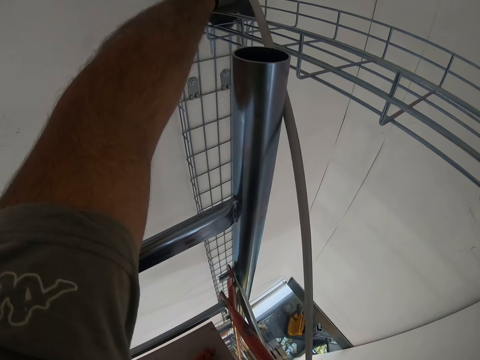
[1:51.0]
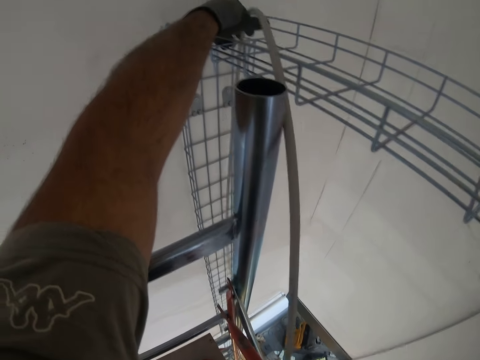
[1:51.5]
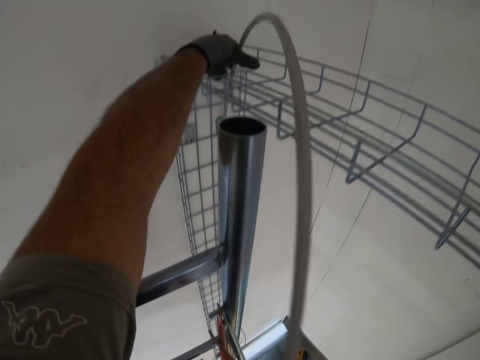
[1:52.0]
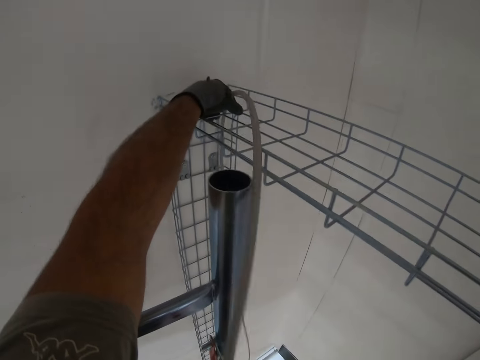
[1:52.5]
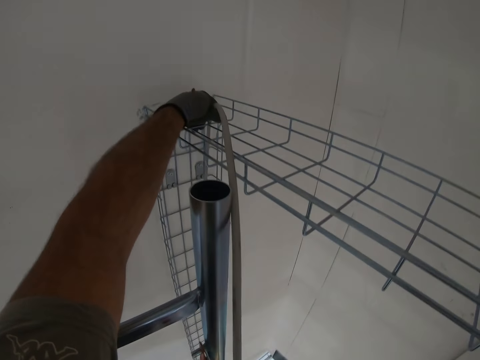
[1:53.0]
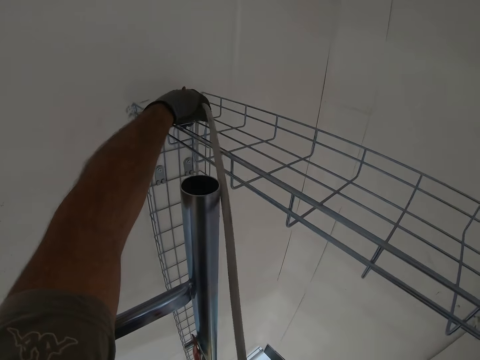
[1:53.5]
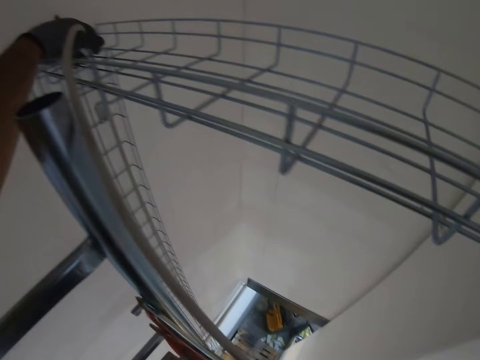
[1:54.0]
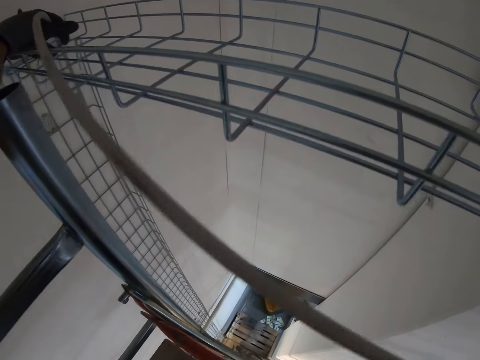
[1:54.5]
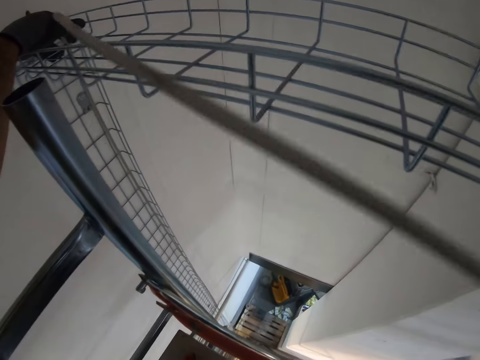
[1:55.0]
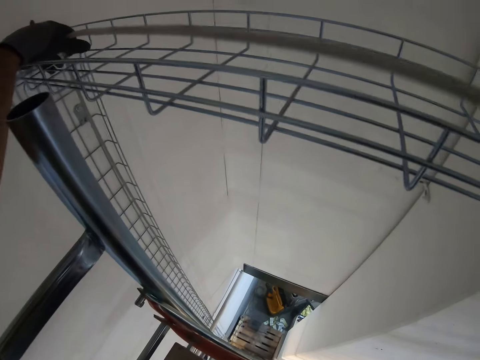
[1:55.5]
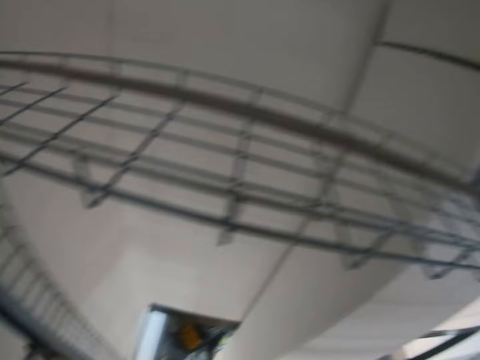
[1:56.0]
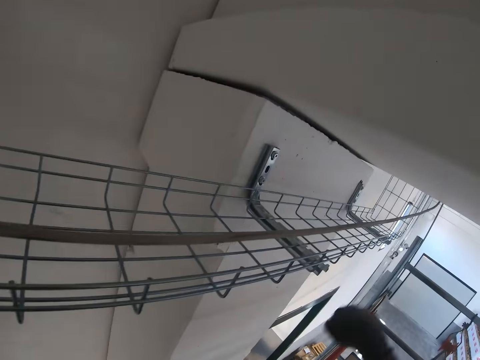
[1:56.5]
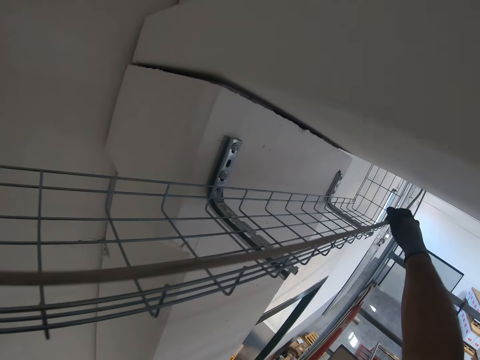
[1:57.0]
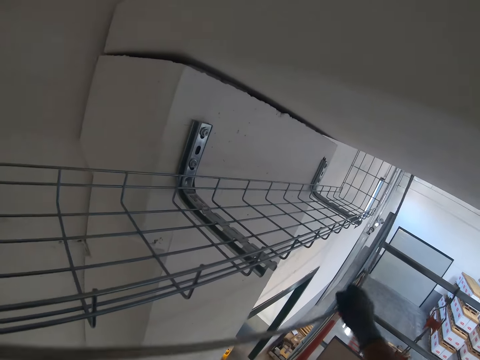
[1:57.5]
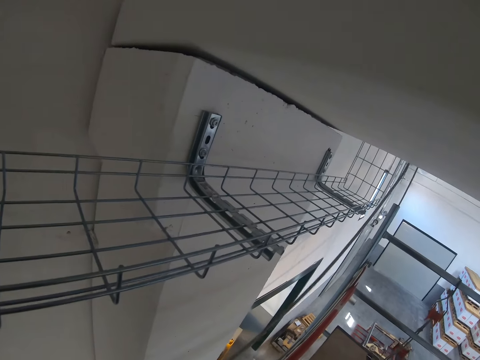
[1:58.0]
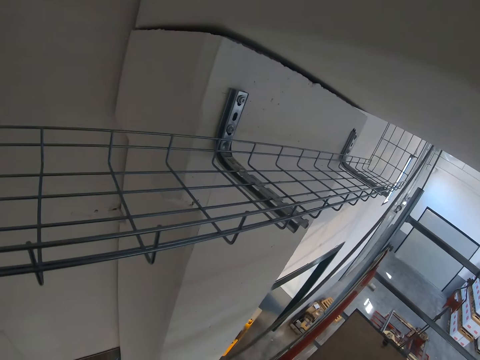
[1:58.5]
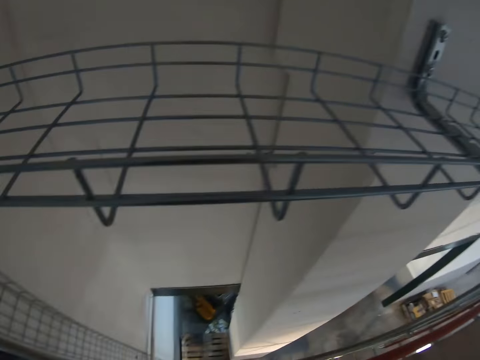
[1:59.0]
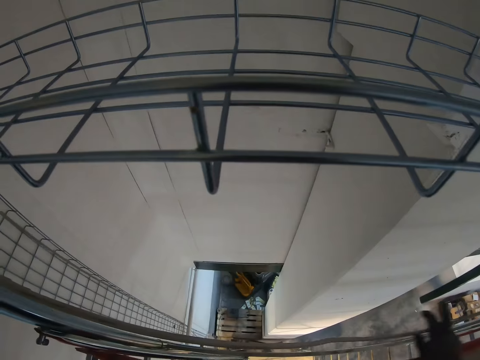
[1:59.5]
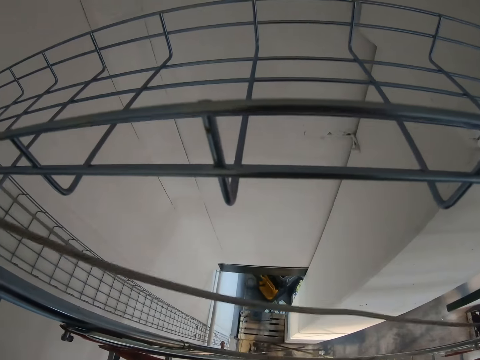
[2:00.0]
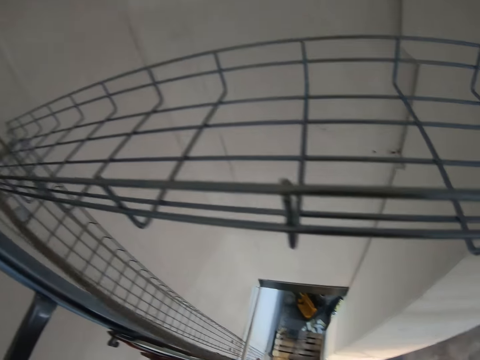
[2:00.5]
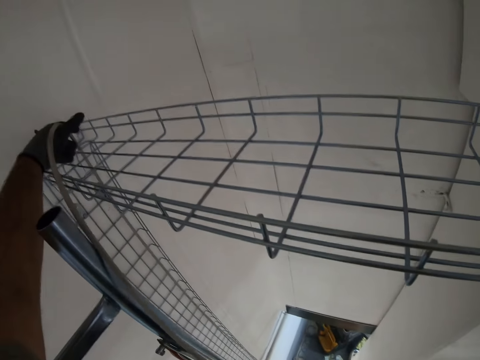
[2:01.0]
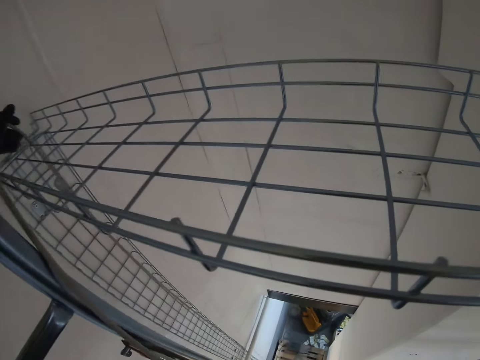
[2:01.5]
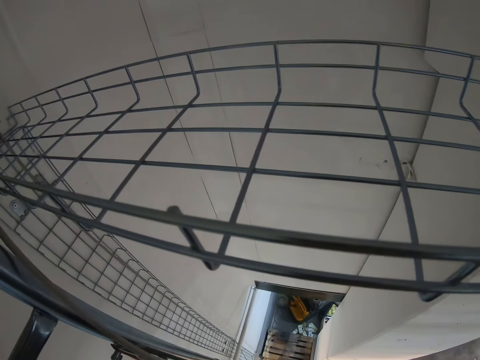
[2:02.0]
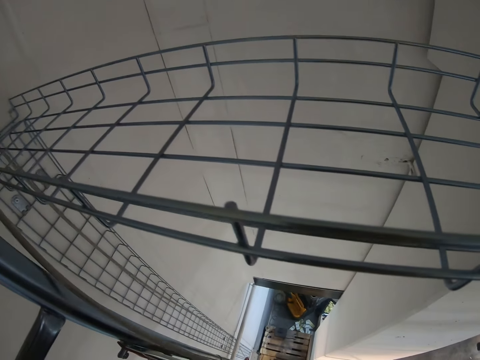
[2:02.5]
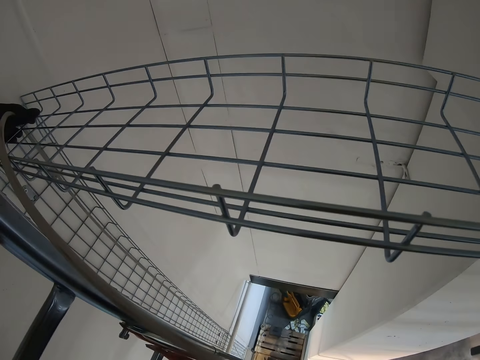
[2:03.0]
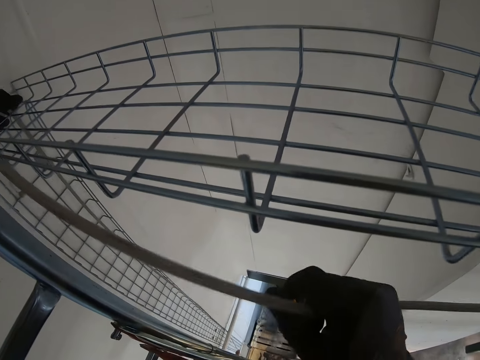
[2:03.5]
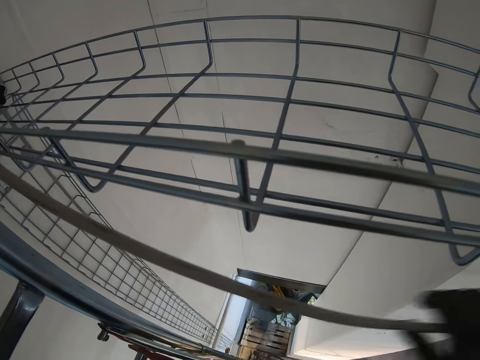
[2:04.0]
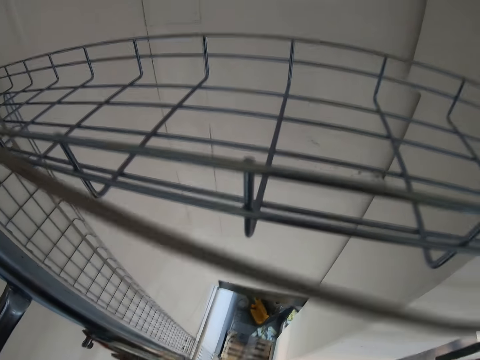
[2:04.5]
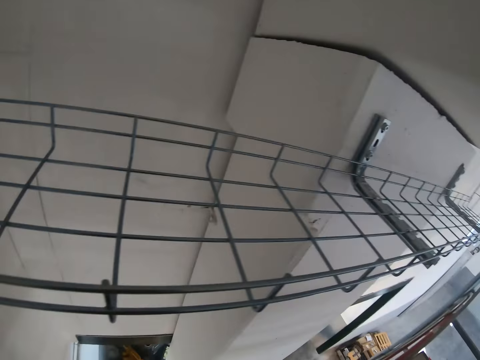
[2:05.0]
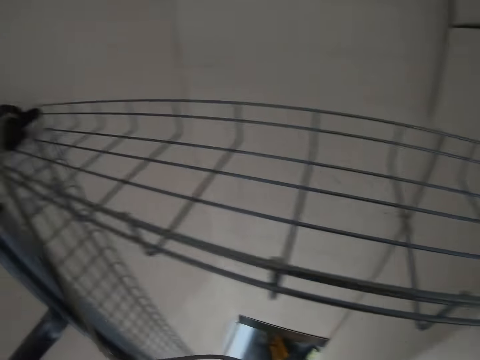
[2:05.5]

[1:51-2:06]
The camera wearer pulls the cable. They fix the cable.

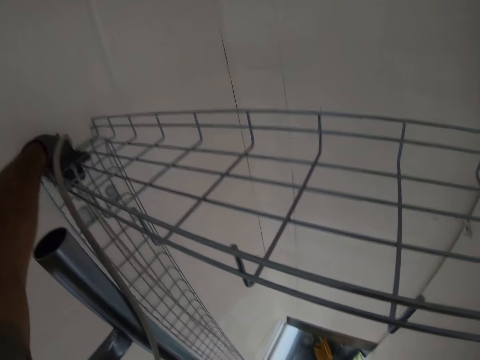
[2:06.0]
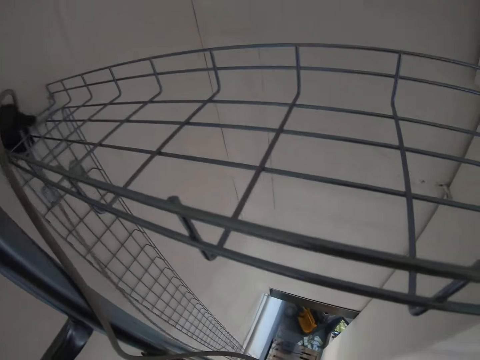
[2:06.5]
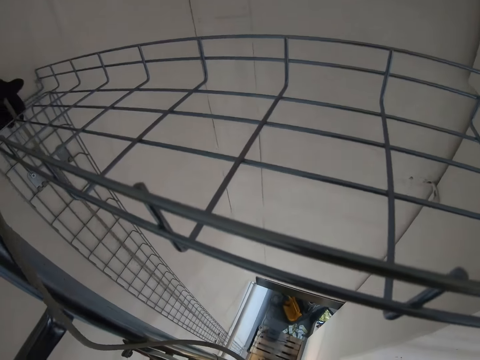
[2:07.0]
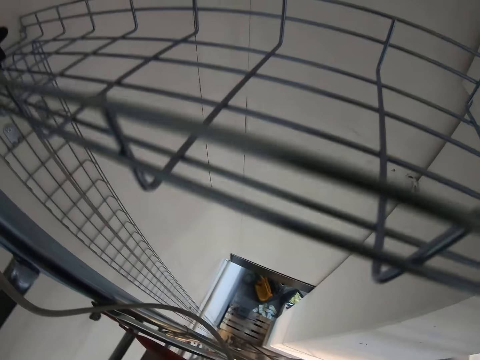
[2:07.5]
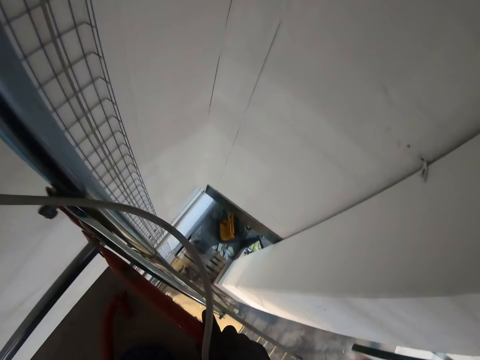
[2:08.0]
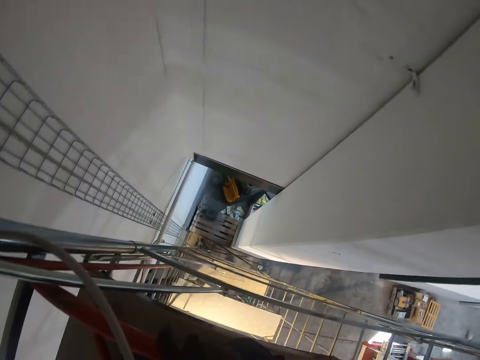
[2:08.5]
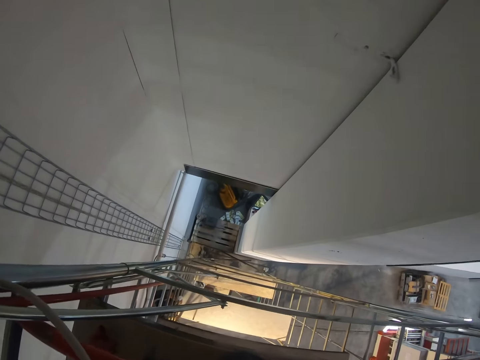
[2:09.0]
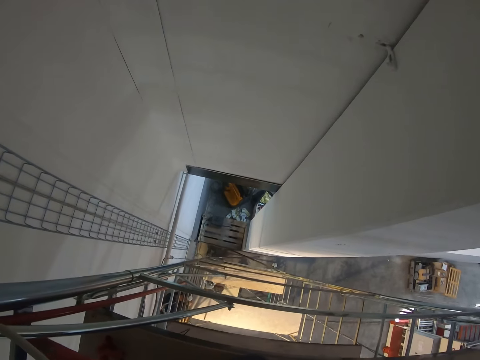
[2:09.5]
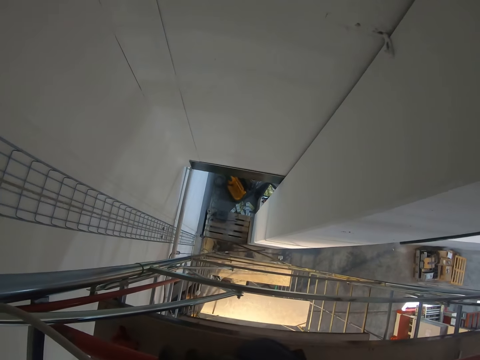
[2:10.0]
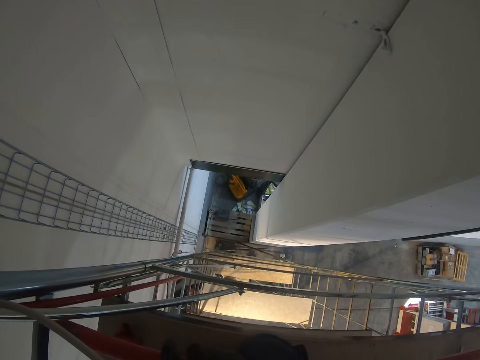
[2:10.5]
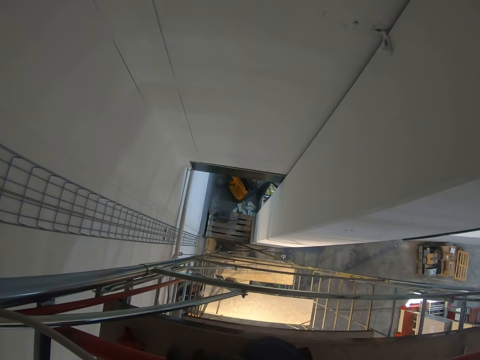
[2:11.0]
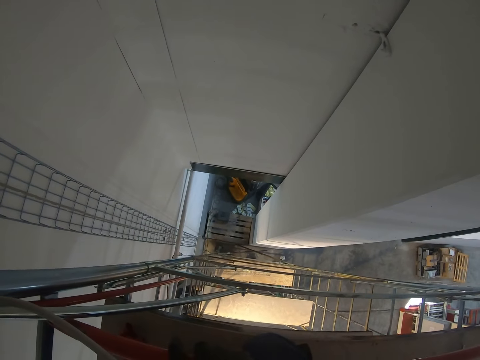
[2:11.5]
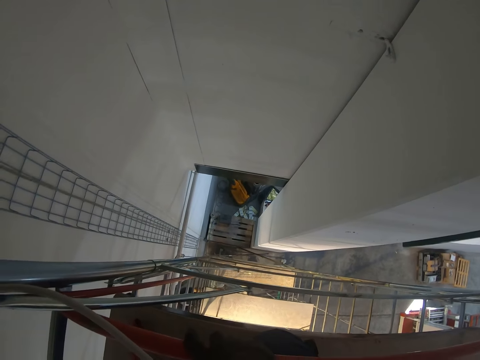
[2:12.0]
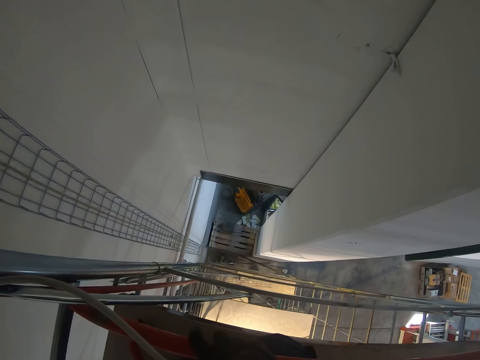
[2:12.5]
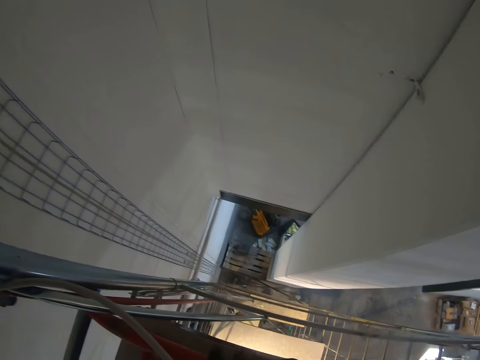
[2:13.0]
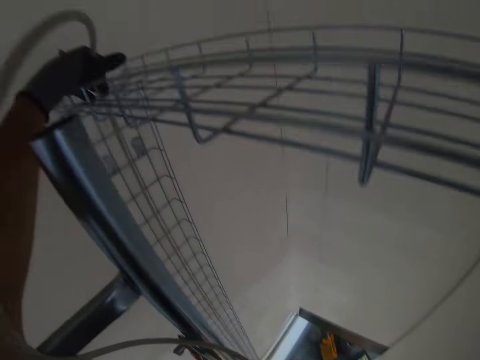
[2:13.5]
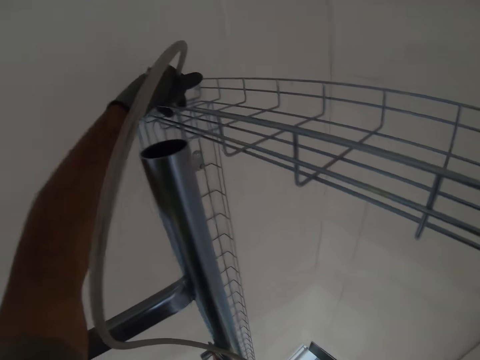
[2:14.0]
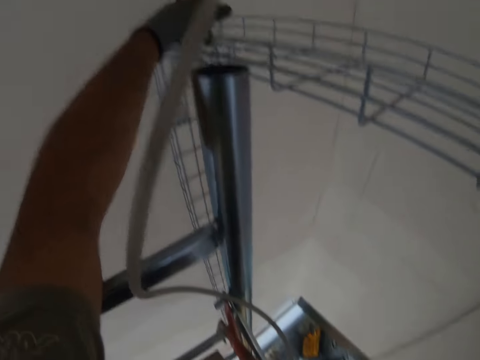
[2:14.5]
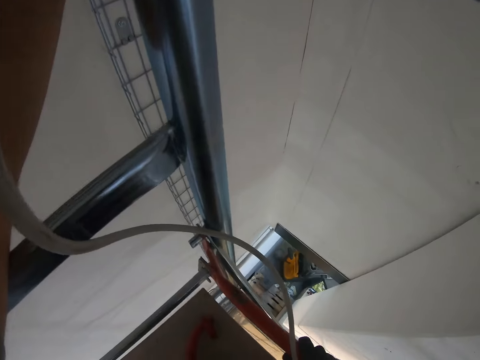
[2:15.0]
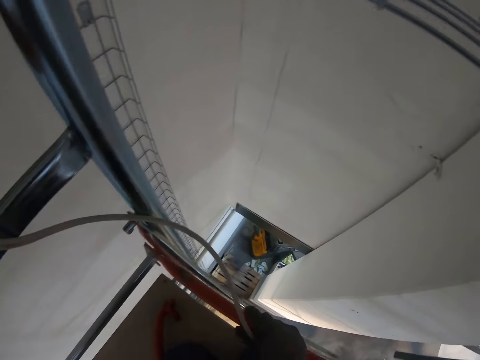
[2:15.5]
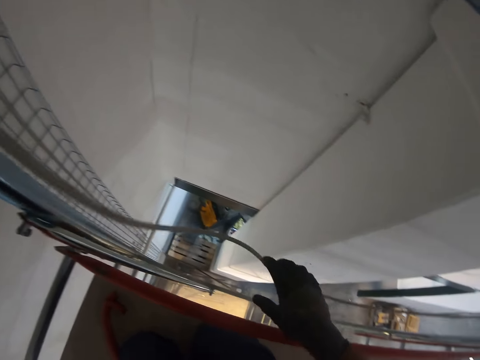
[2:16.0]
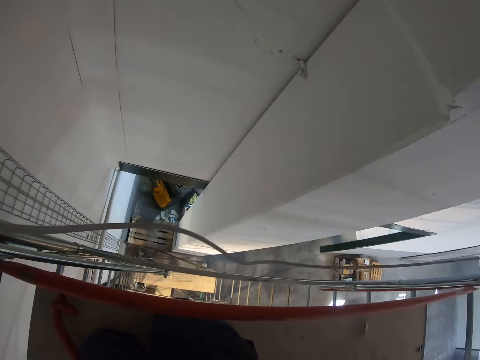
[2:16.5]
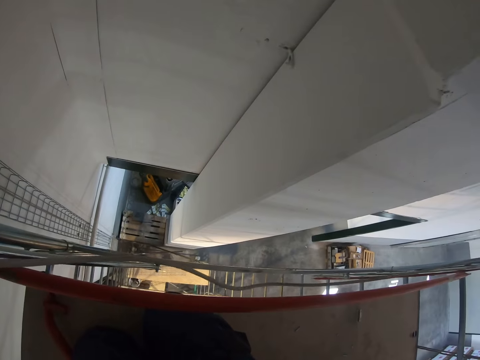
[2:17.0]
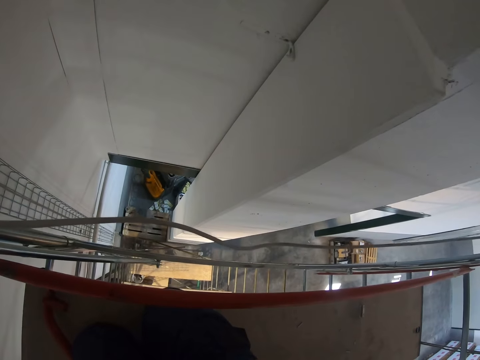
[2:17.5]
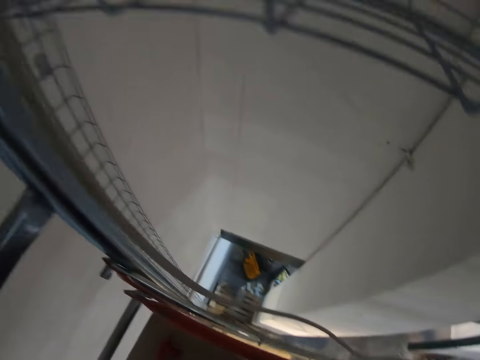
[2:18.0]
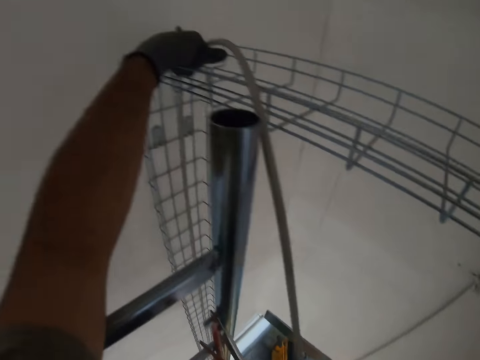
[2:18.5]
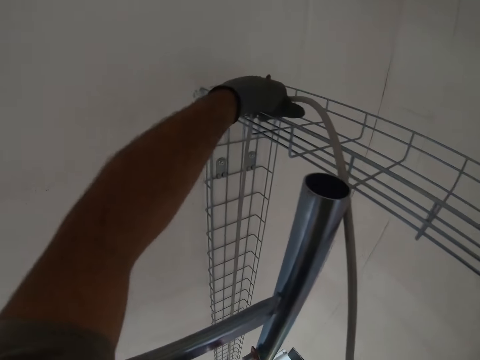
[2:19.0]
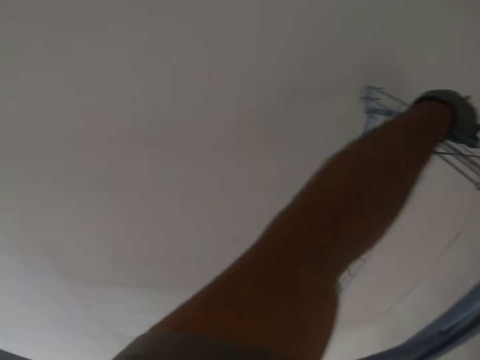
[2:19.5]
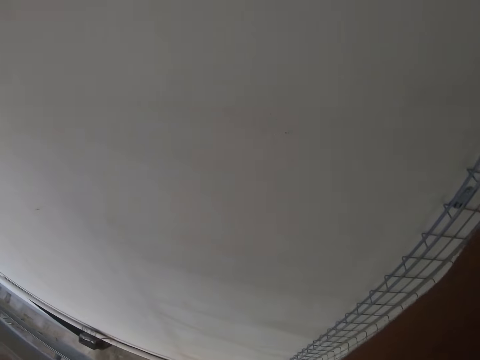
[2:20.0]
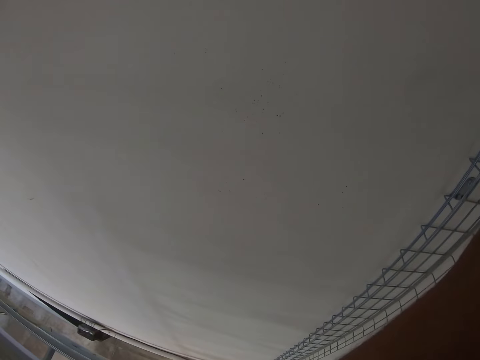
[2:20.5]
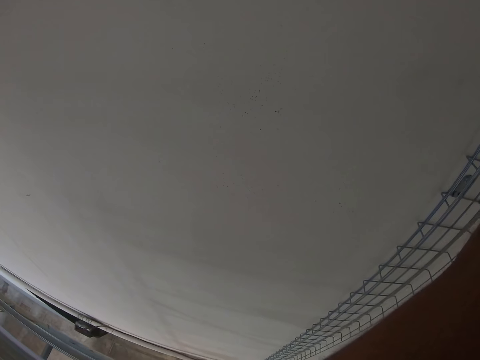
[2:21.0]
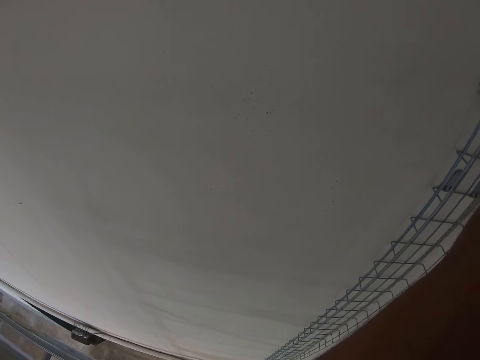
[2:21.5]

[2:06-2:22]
The camera wearer looks around the room.
